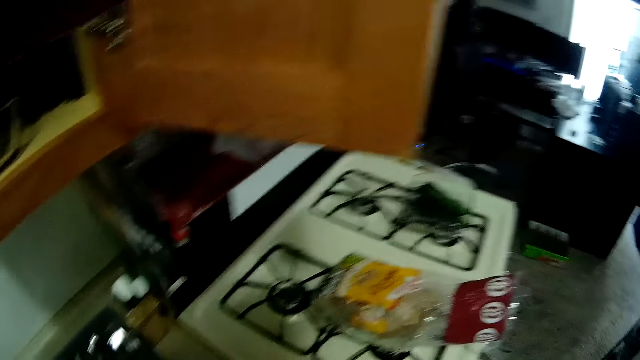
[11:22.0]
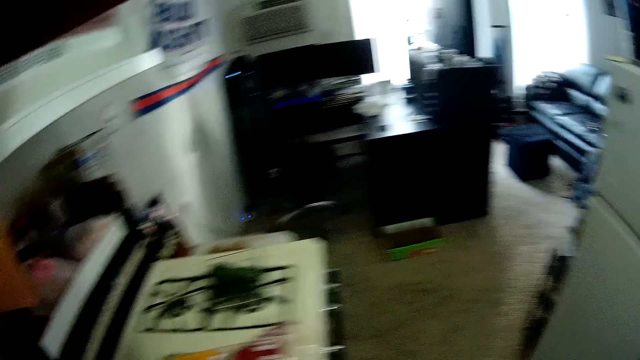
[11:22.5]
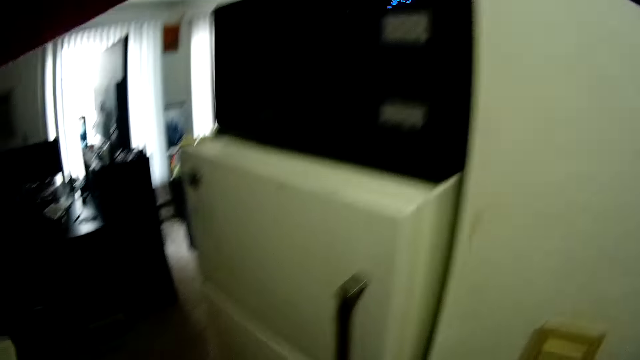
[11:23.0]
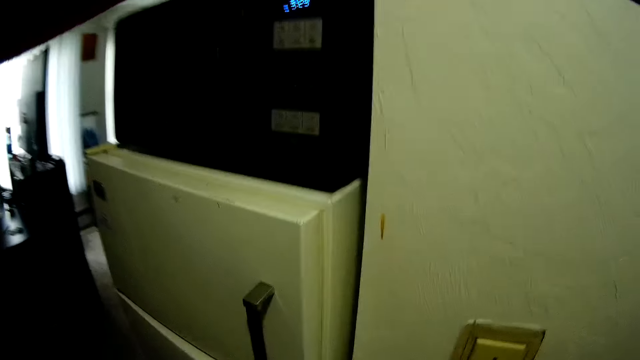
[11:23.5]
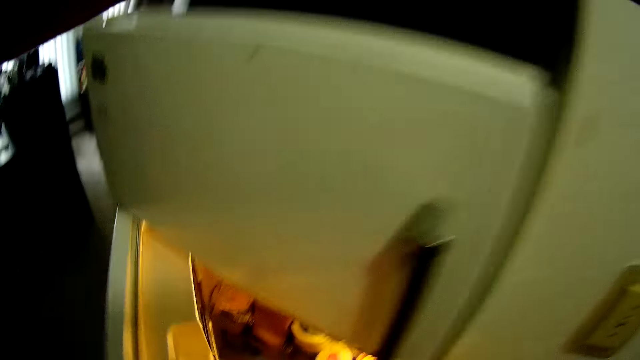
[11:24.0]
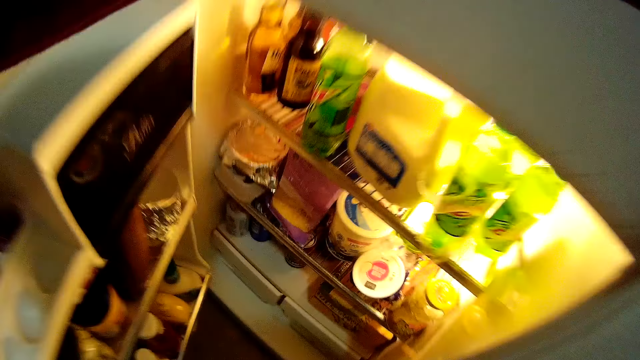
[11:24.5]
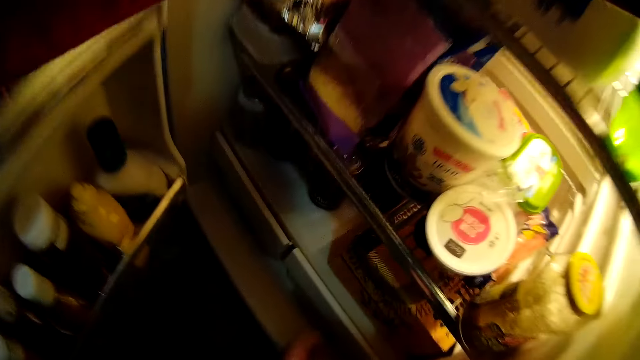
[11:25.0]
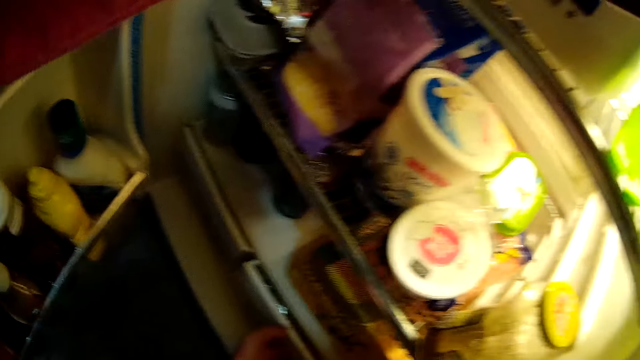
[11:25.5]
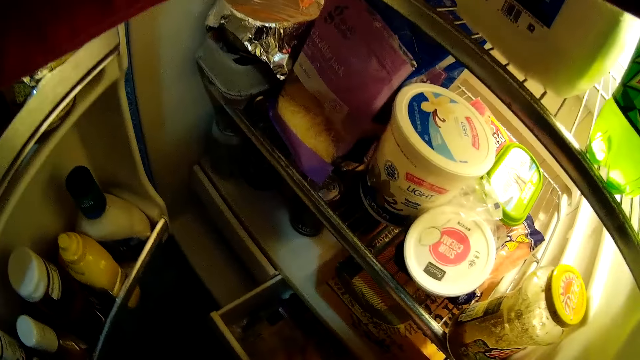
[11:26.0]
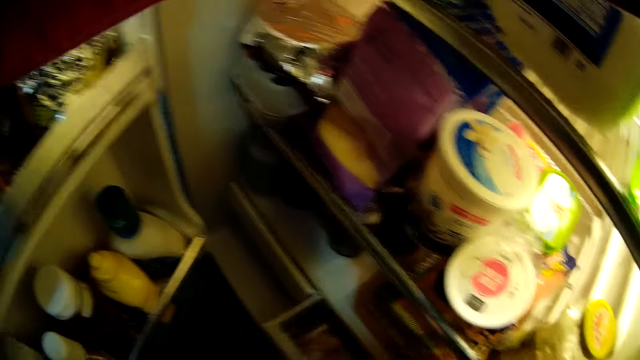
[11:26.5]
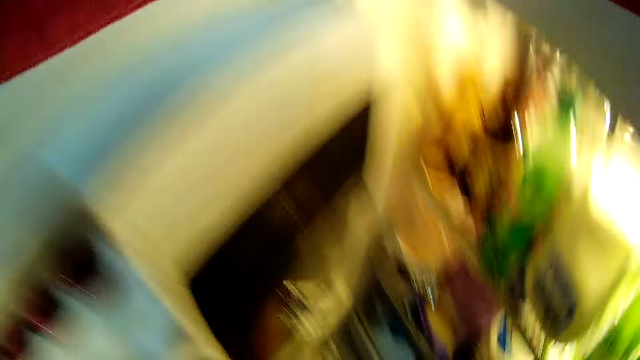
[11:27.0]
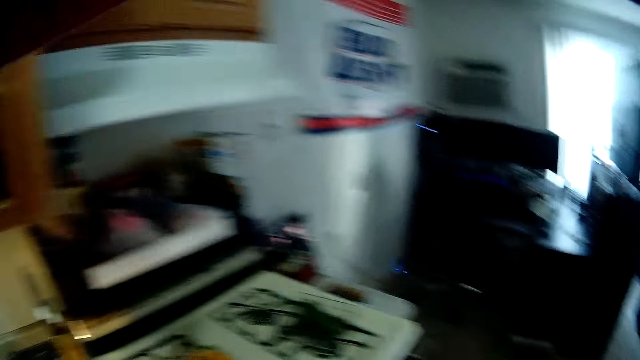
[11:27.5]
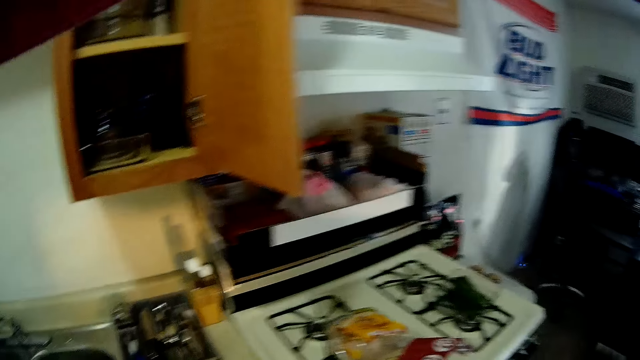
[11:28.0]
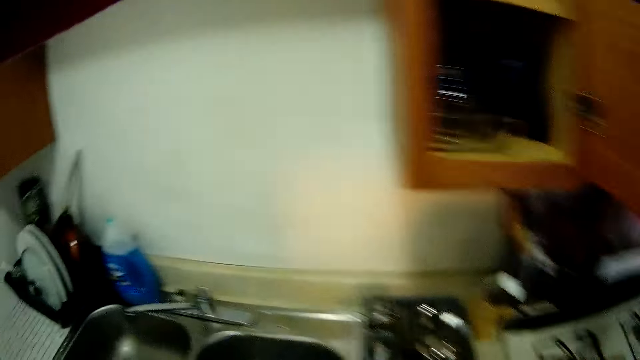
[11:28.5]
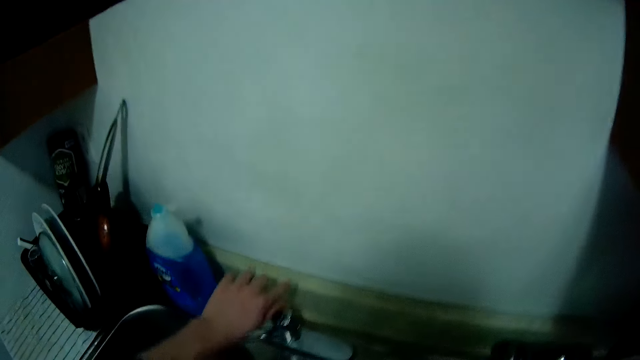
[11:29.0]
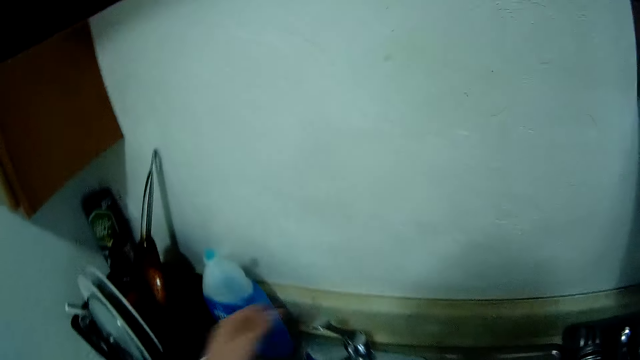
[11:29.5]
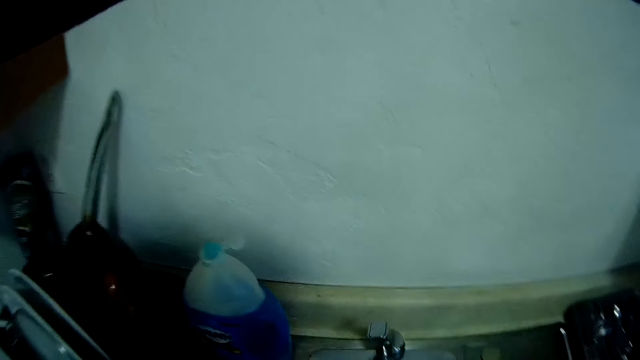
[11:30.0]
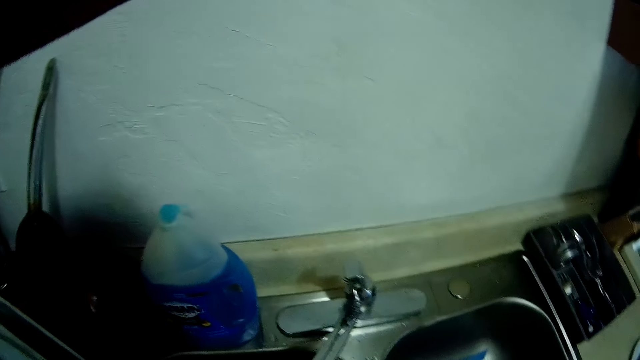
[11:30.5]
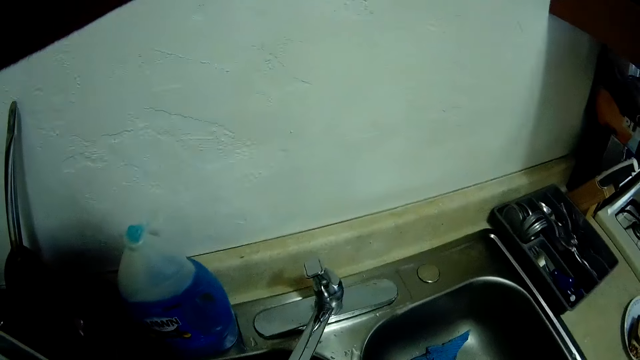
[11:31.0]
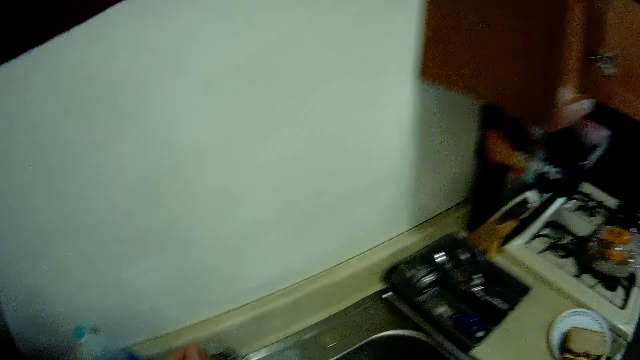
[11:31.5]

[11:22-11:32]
The camera wearer turns towards the fridge. He opens the fridge. He pulls a crisper. He looks inside the fridge. He picks up a packet of bacon, closes the crisper and closes the fridge. He turns towards the cupboard. He turns on the tap in the sink with his left hand. He washes his hands.

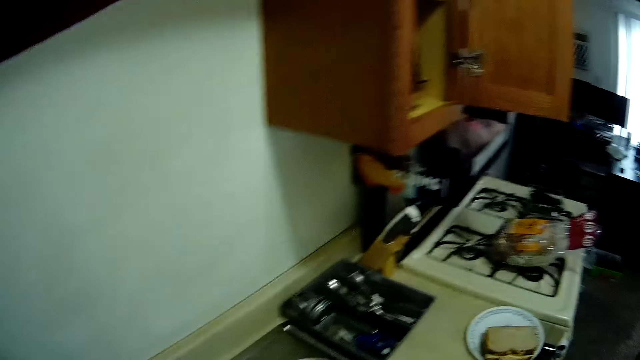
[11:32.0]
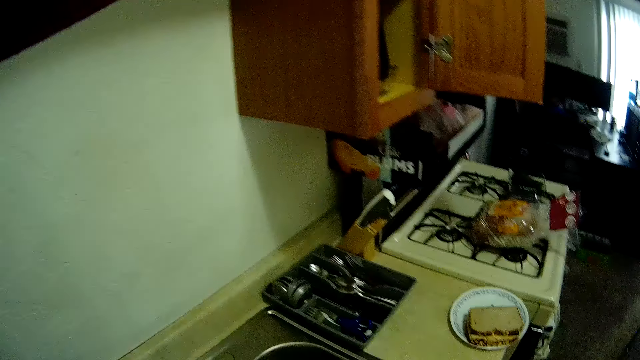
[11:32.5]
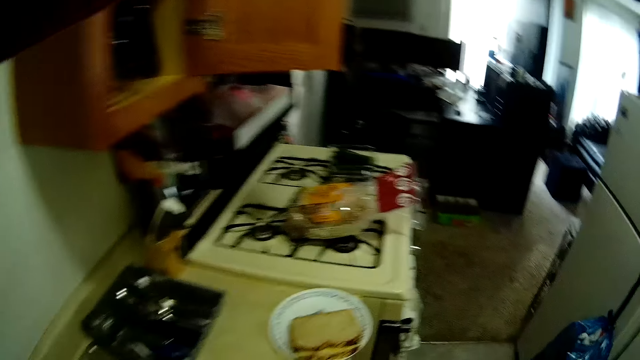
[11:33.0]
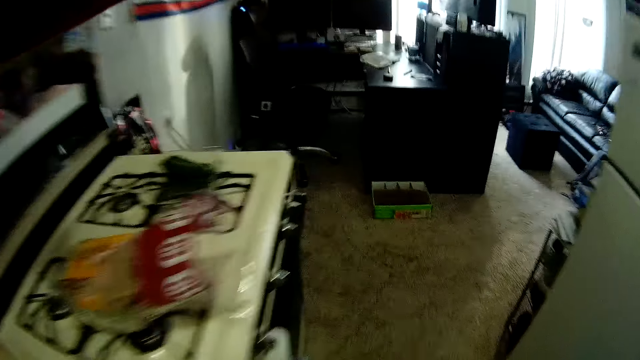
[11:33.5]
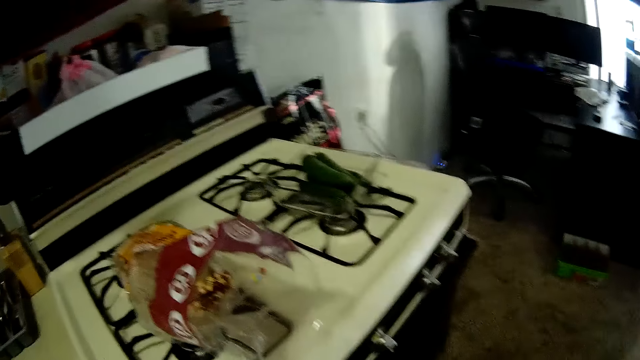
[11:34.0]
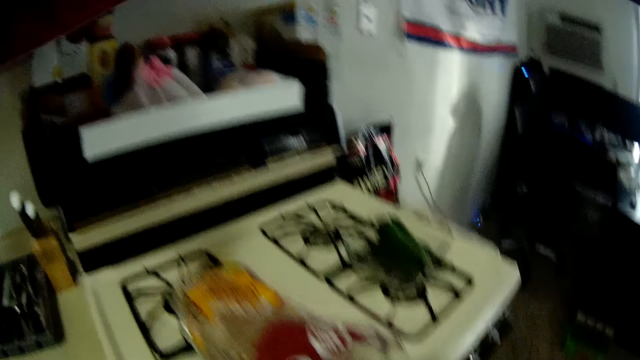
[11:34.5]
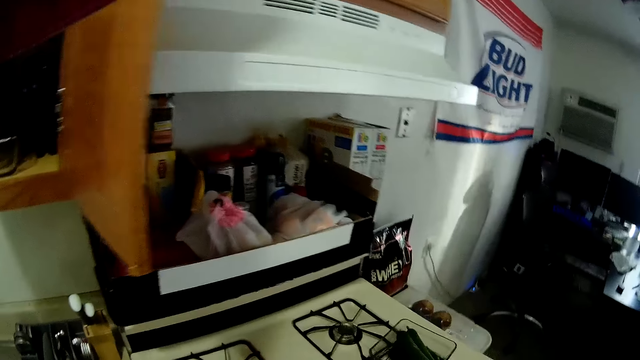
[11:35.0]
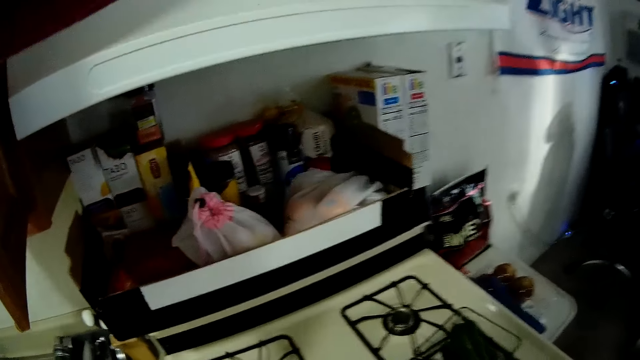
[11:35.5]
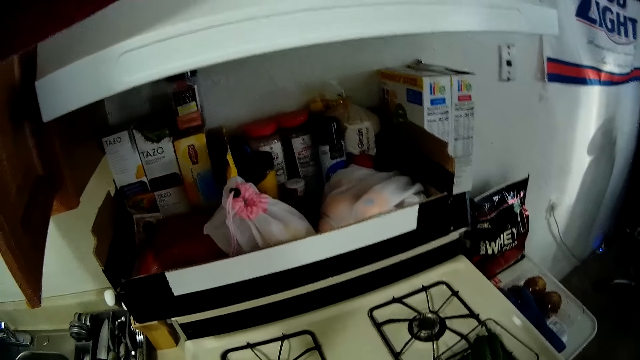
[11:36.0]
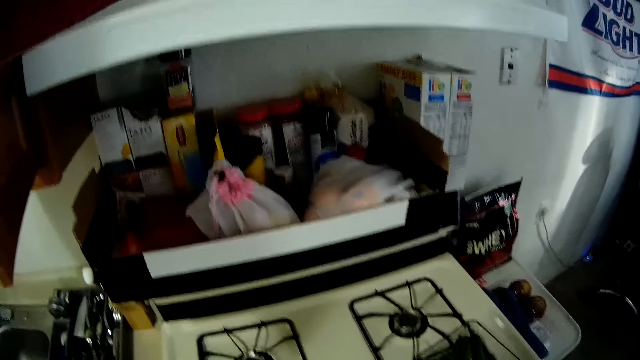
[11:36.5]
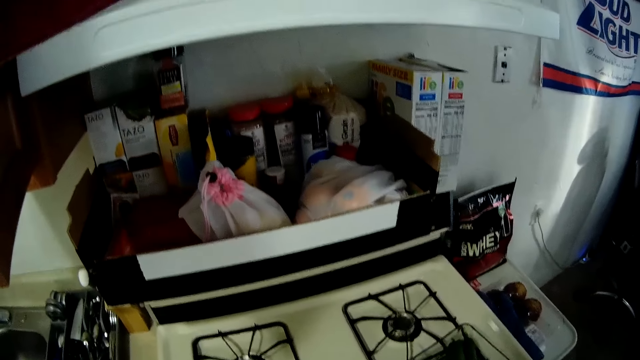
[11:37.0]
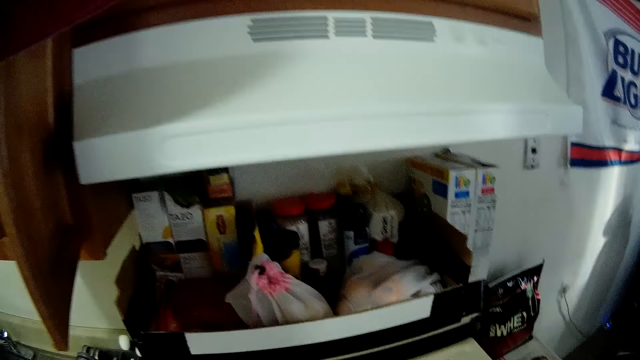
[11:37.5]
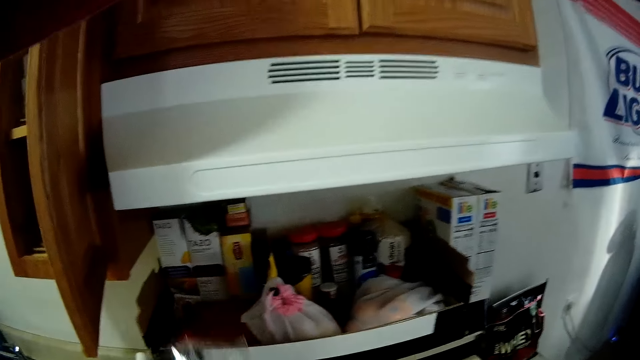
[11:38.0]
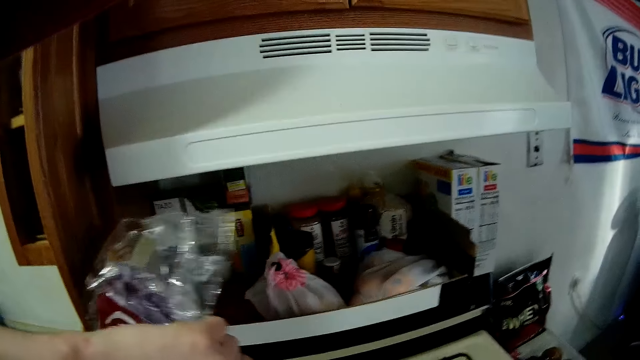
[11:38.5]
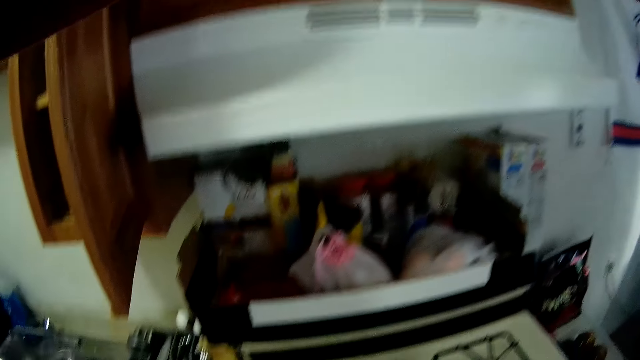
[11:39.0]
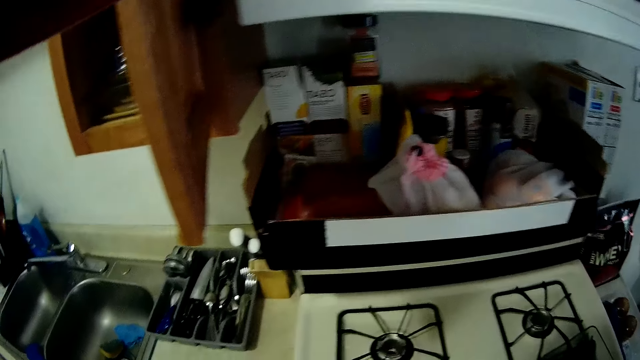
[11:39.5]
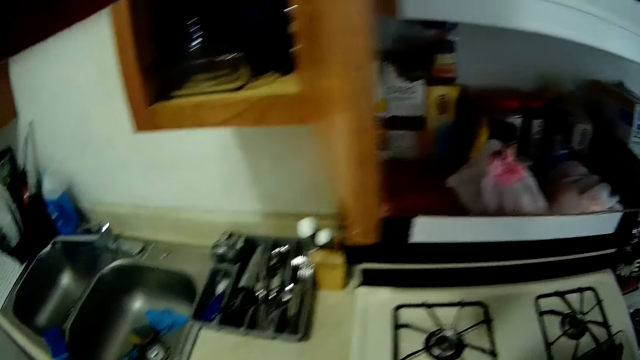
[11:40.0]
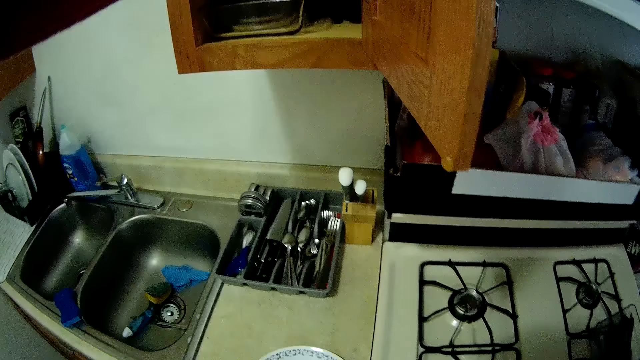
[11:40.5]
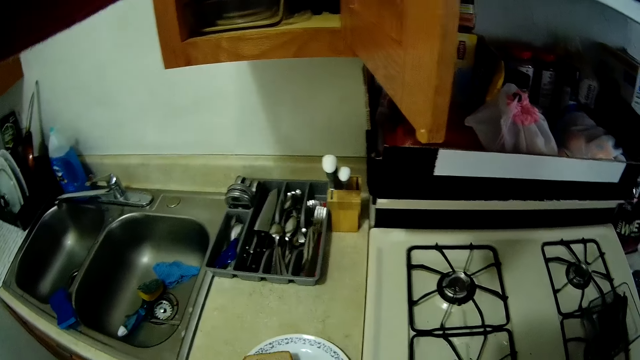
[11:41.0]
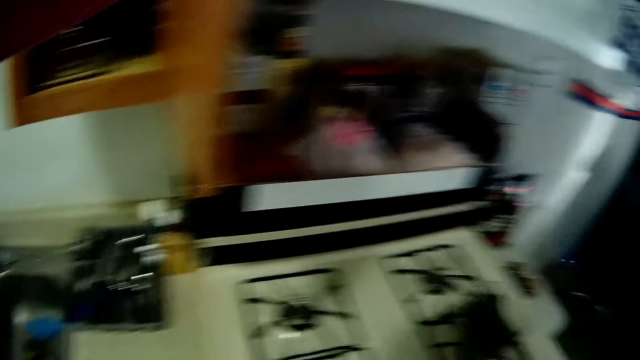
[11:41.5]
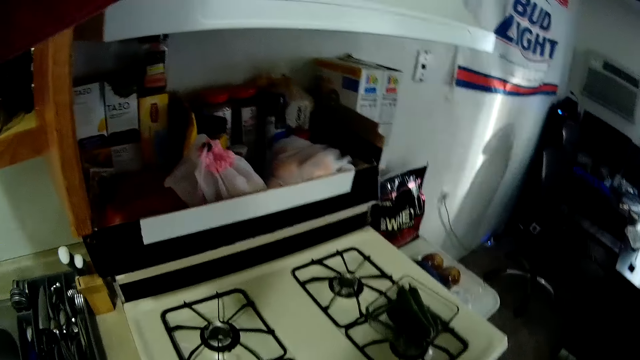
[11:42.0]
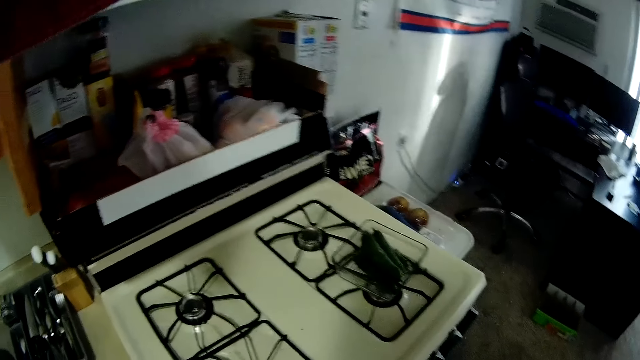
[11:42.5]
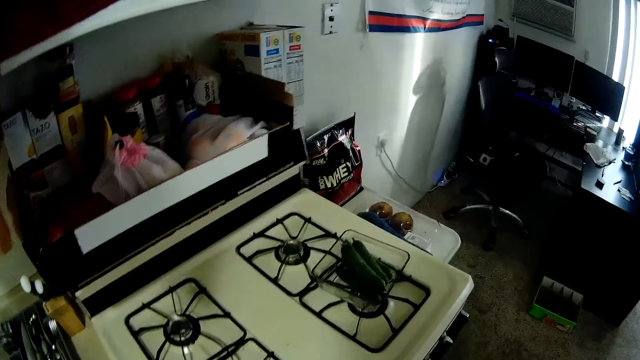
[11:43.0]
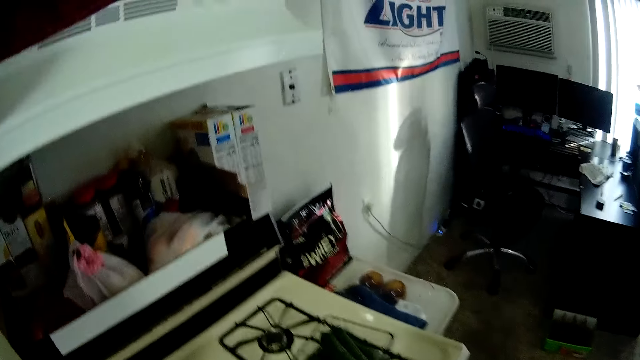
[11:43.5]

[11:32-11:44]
The camera wearer looks towards the cupboard. They walk away from the sink. They look at the shelf. They tie a loaf of bread. They pick up the loaf of bread from the slab.
